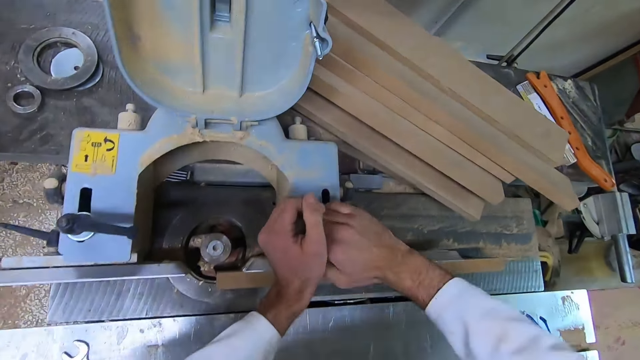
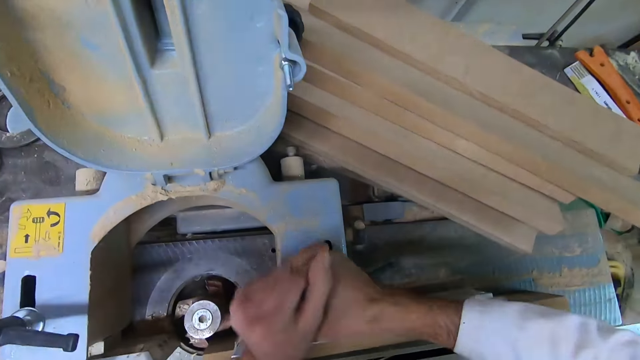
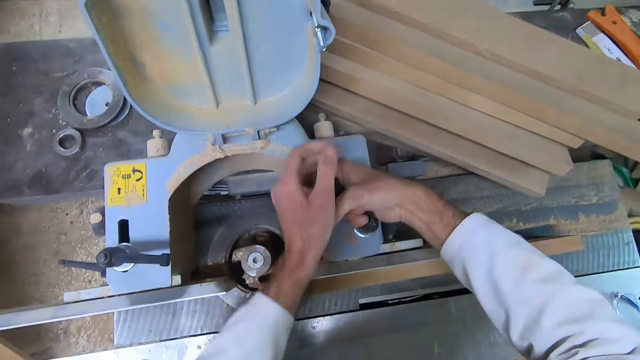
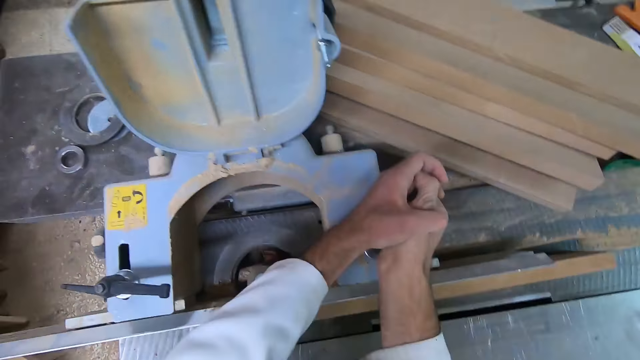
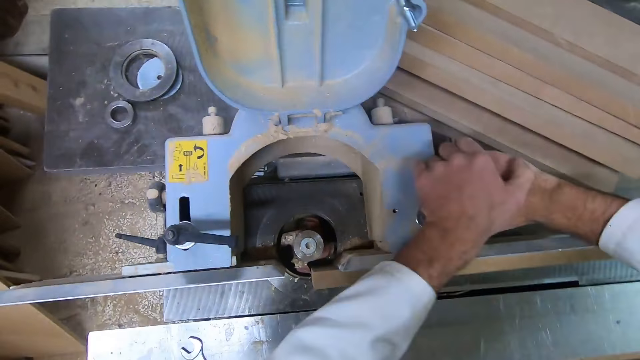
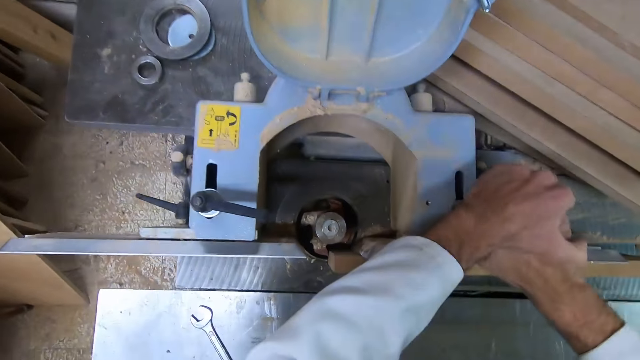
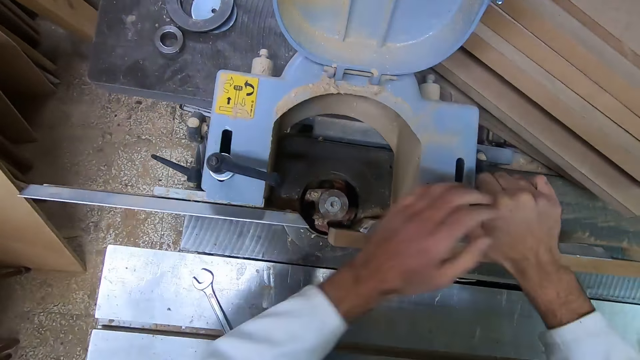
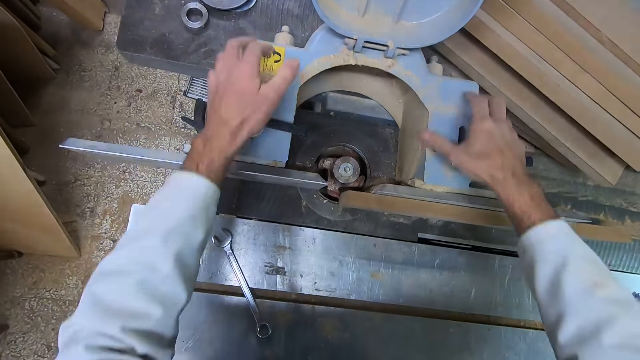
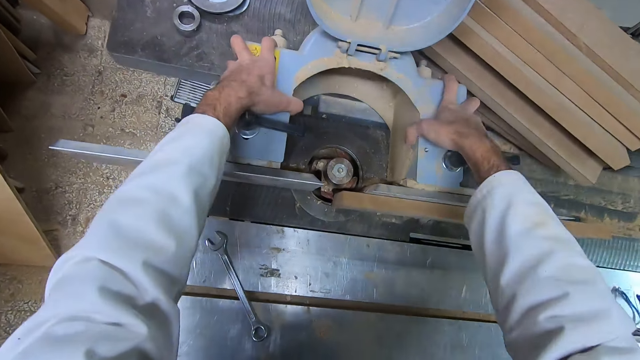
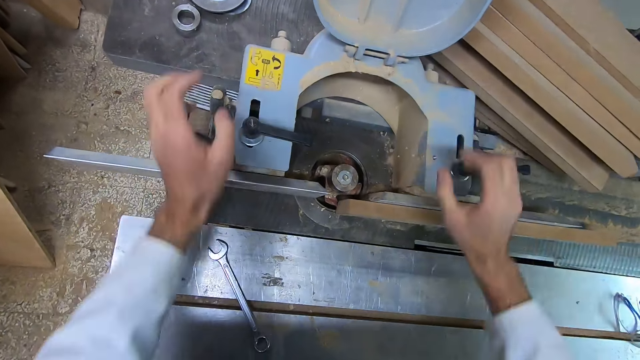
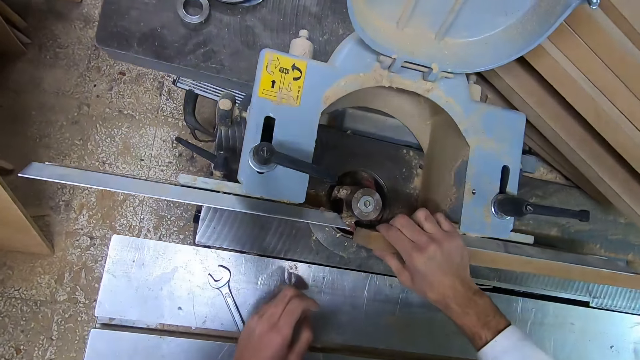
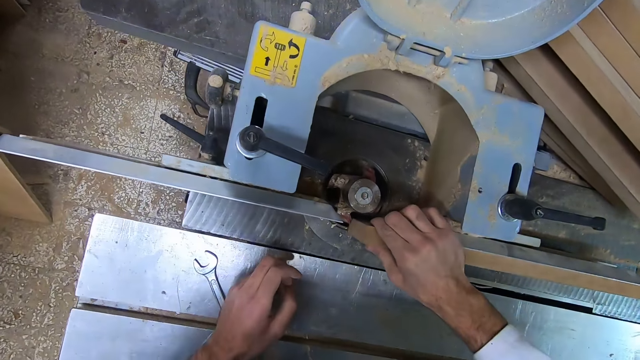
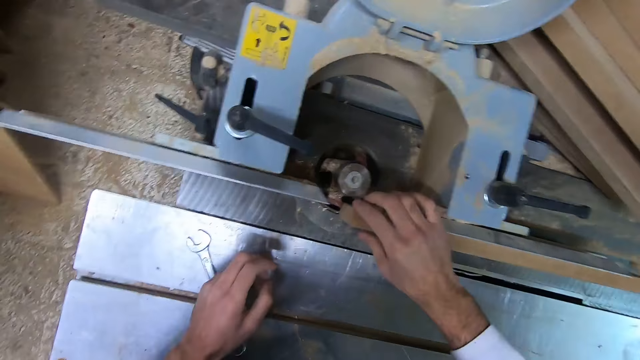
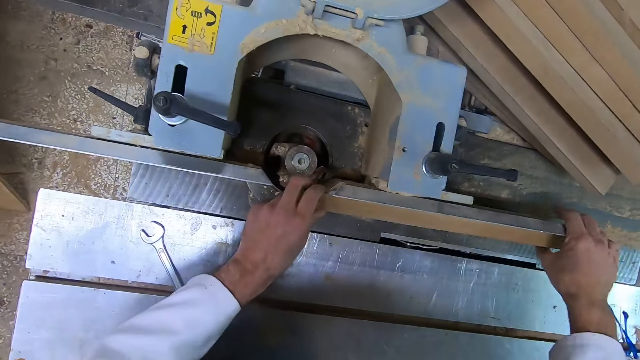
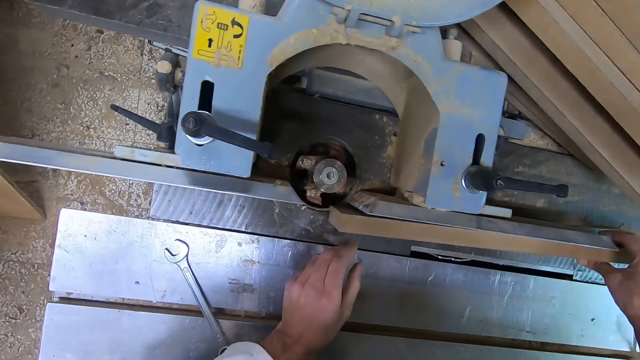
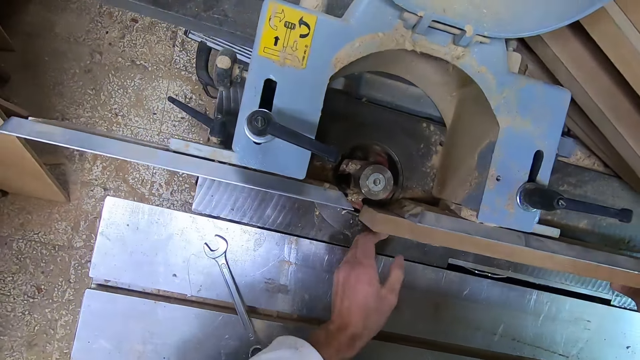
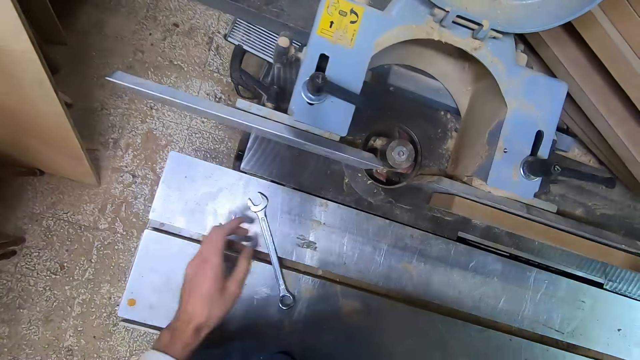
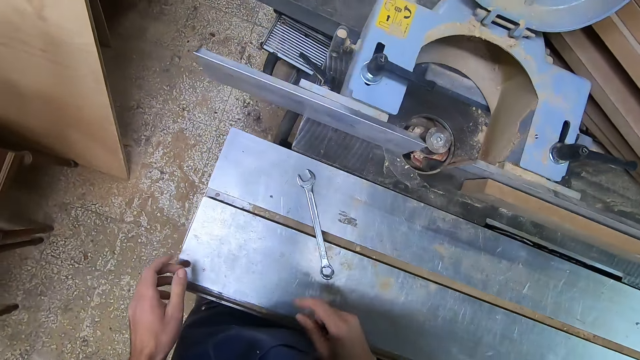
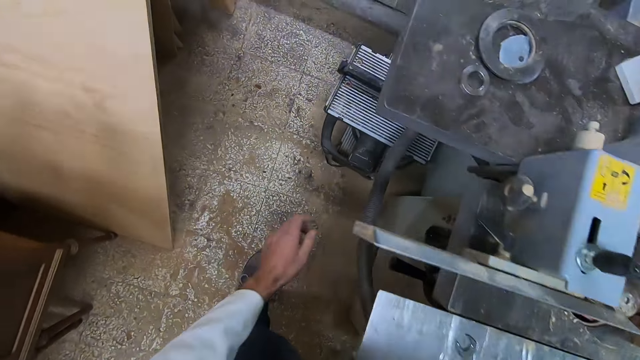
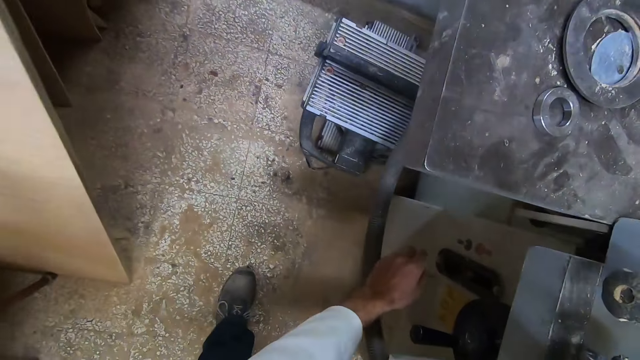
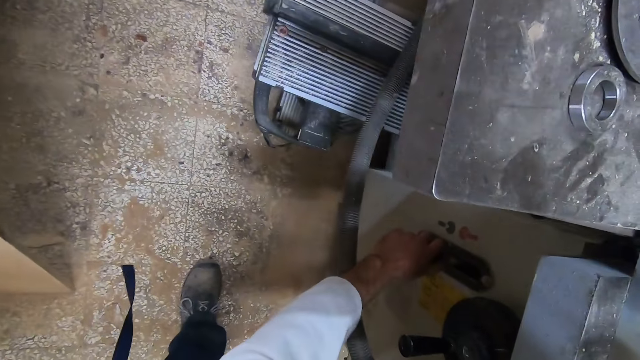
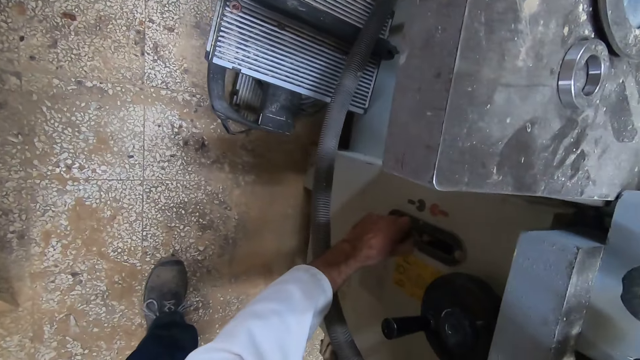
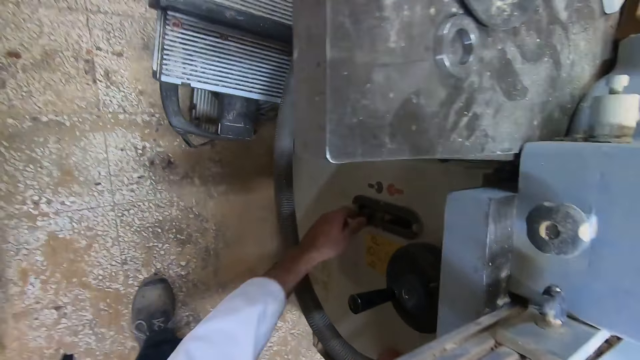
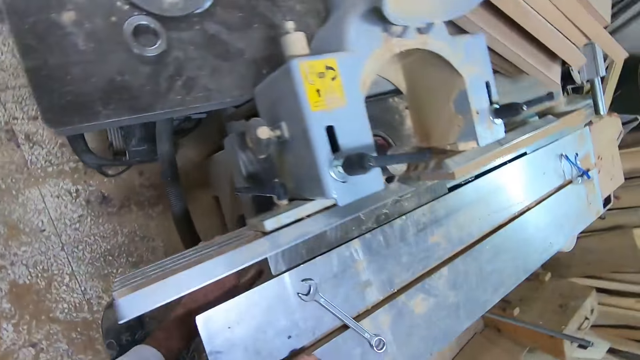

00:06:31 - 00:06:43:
The camera wearer checks if the dust collector is firm. They check the blade guard. They move the wood. They bend down. They turn the knobs under the table saw. They touch the adjustment lever.

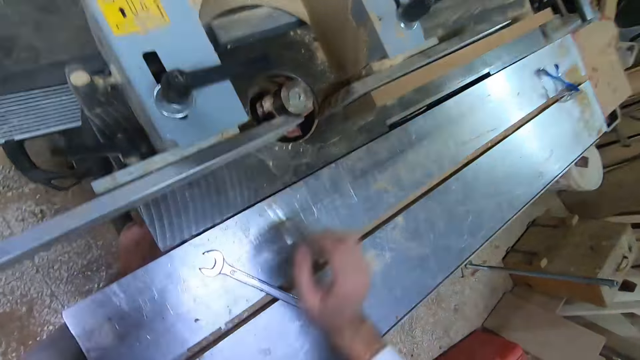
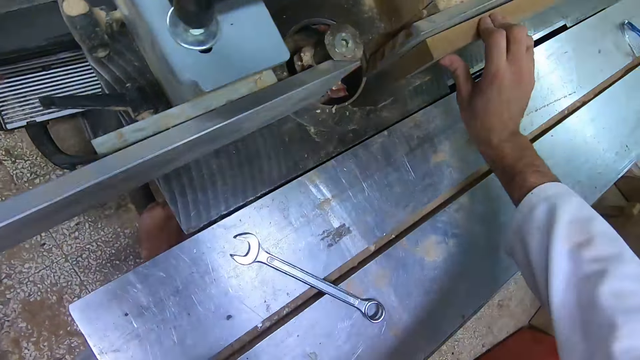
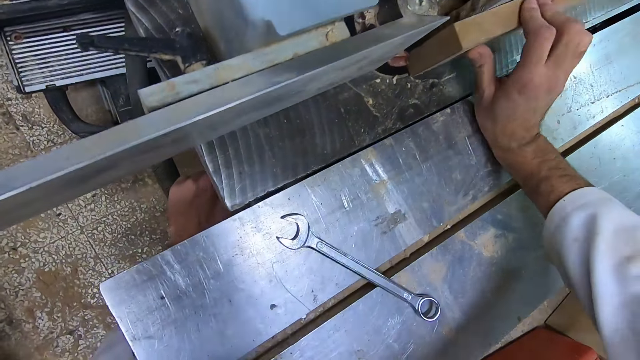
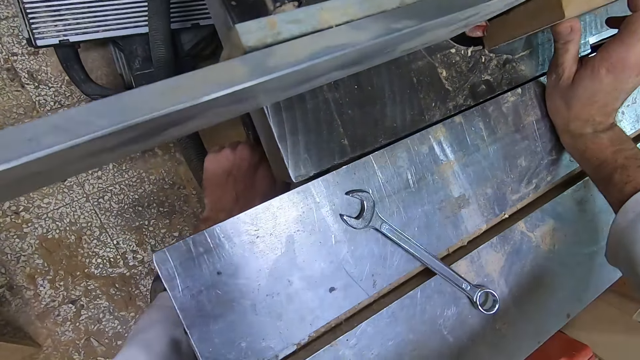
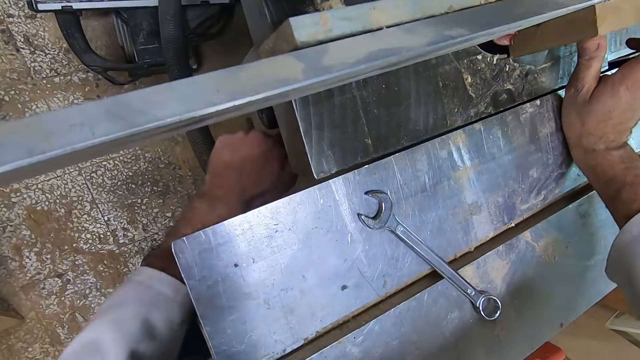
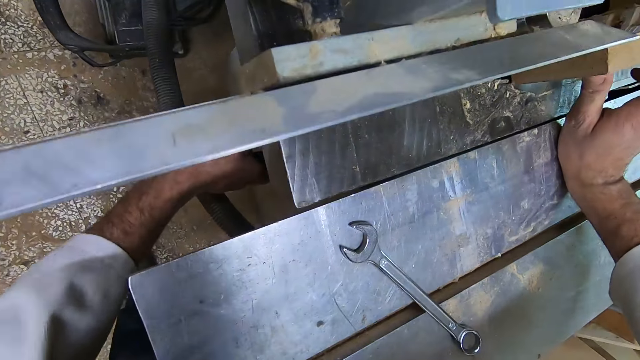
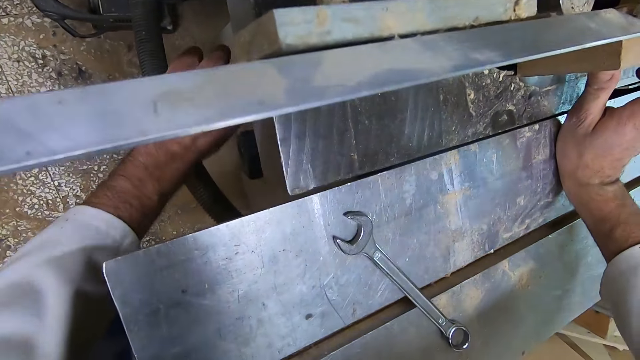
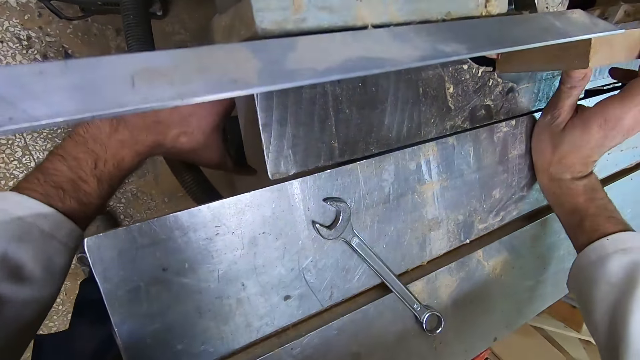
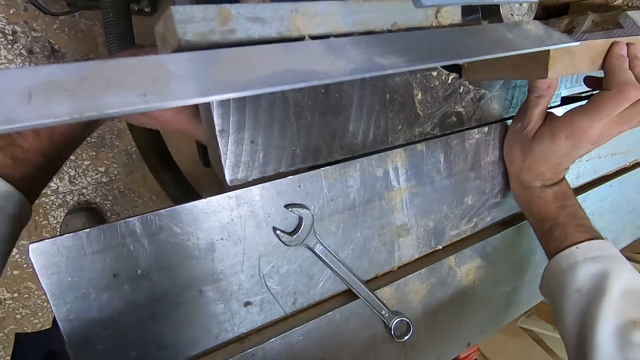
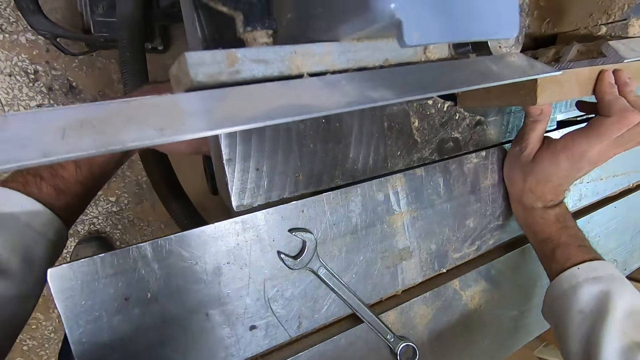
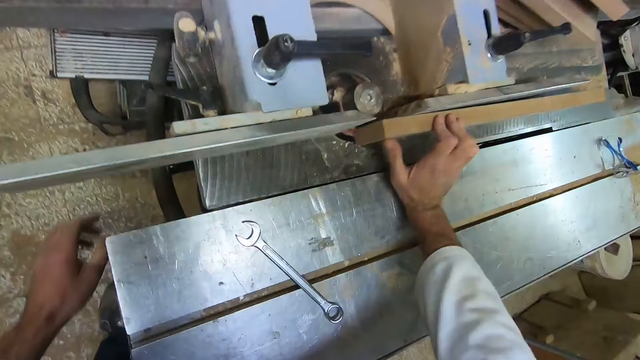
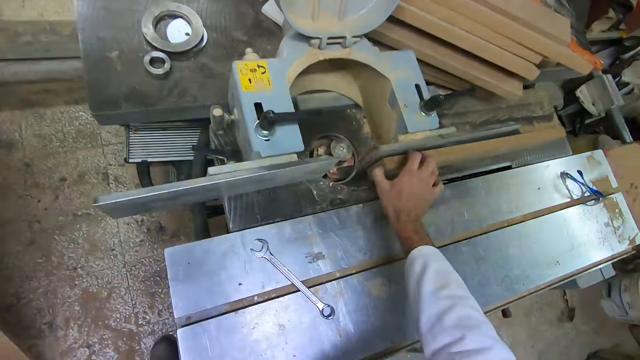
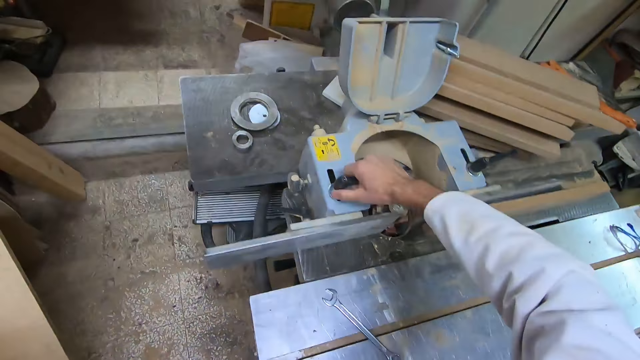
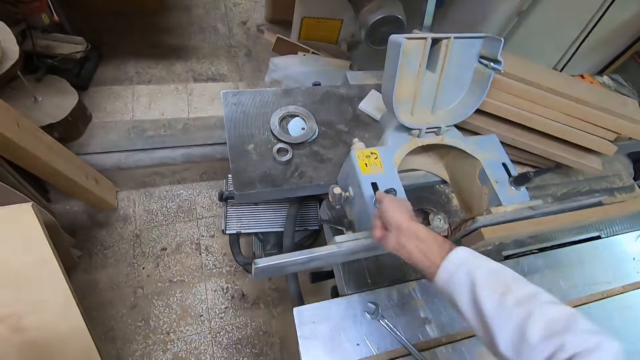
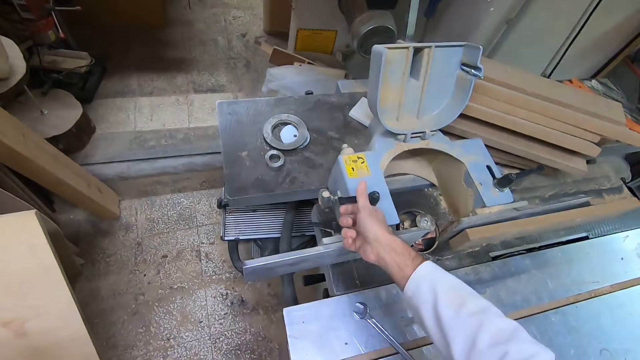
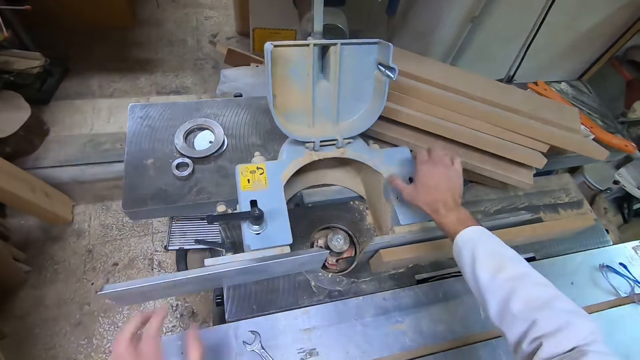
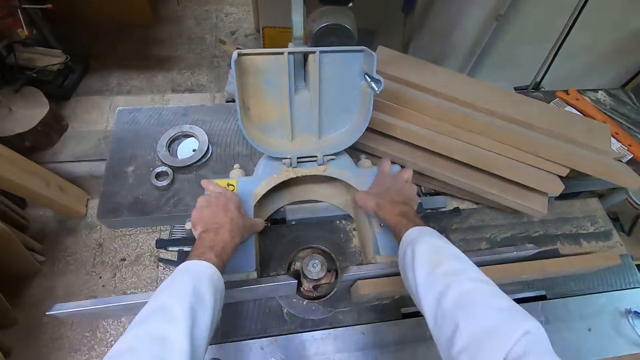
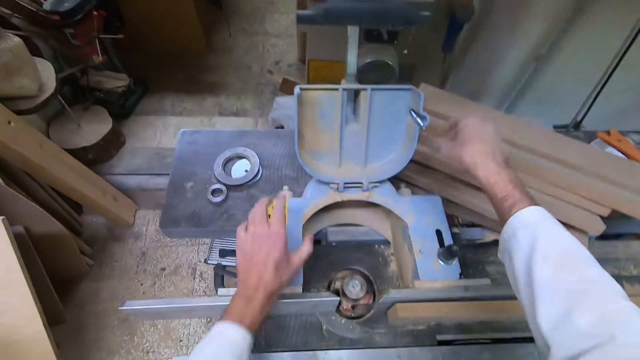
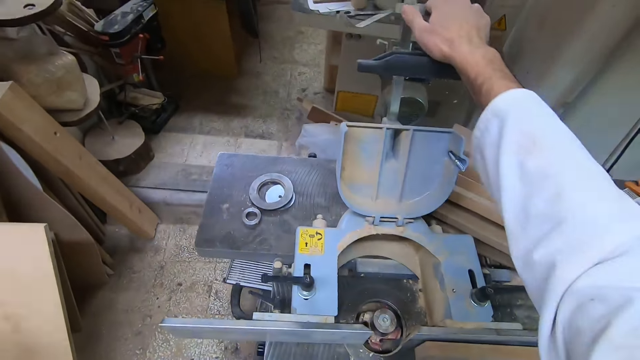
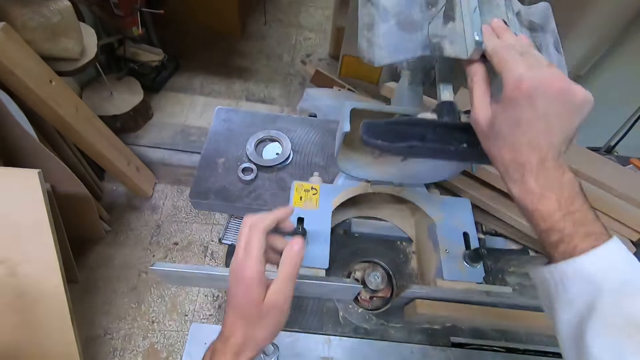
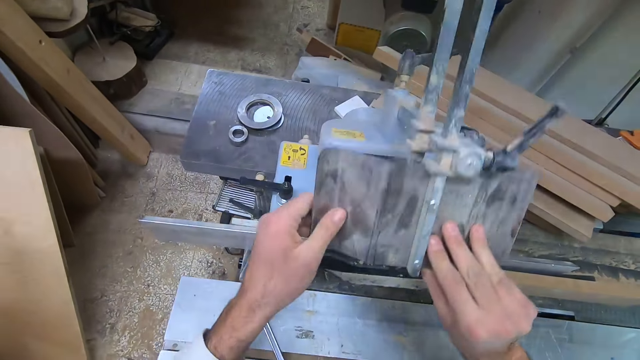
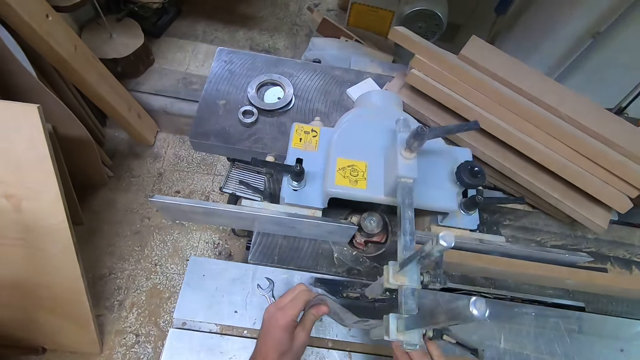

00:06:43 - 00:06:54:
The camera wearer adjusts the wooden piece by the dust collector. They move the wood on the table. They touch the adjustment lever. They move the wood on the table. They open something. They adjust the handles of the dust collector. They check if the dust collector is firm. They hold the blade guard. They close the blade guard. They close the dust collector.
